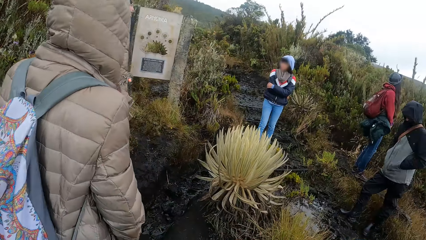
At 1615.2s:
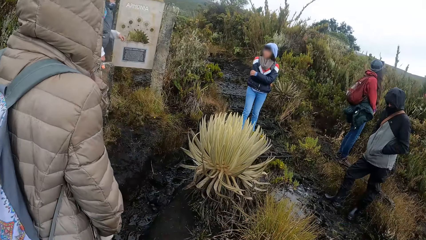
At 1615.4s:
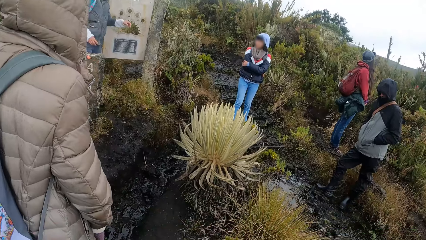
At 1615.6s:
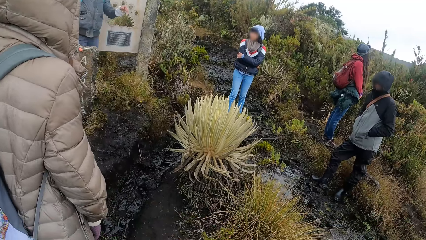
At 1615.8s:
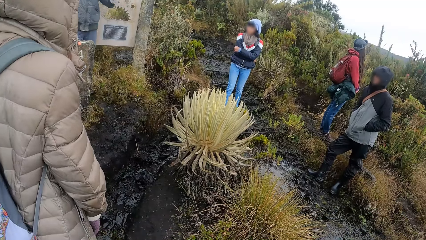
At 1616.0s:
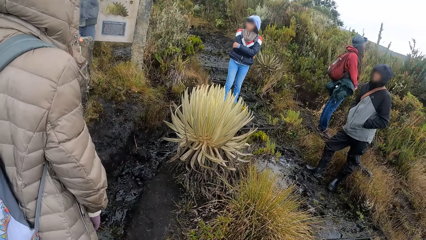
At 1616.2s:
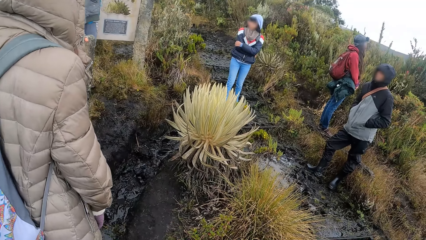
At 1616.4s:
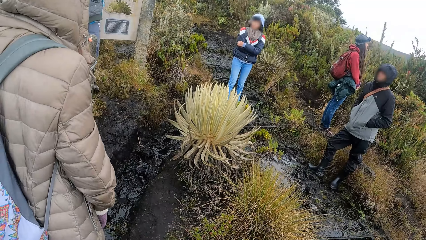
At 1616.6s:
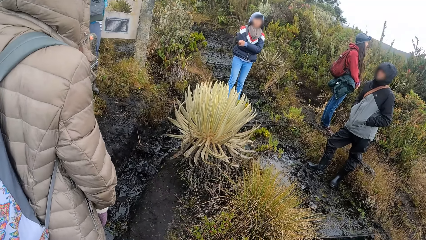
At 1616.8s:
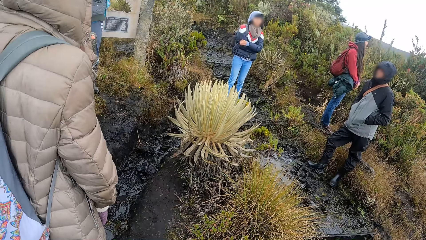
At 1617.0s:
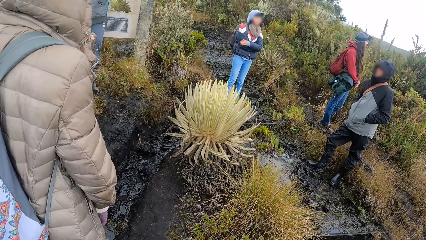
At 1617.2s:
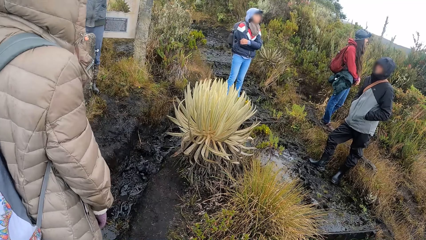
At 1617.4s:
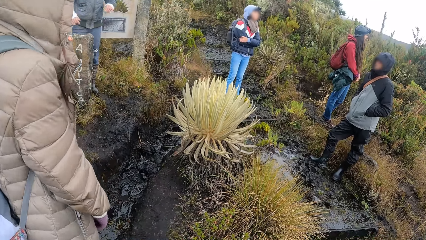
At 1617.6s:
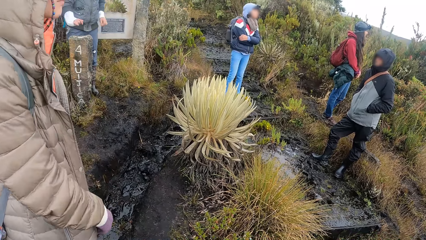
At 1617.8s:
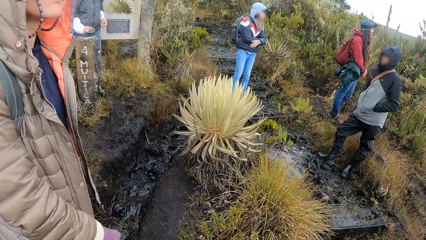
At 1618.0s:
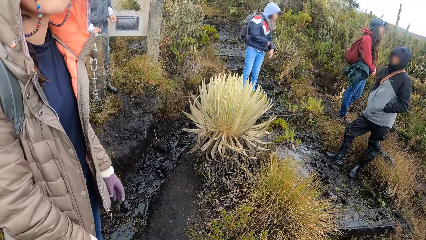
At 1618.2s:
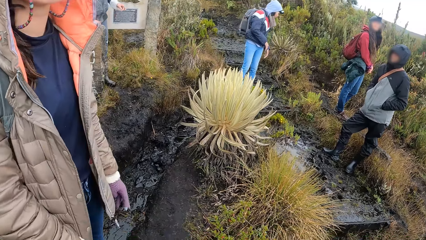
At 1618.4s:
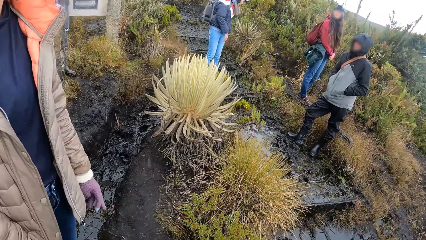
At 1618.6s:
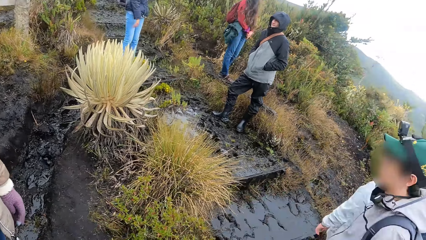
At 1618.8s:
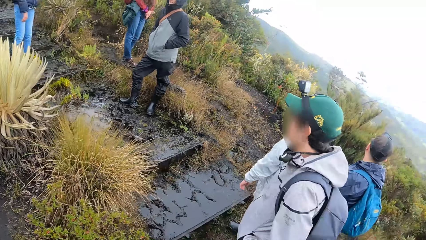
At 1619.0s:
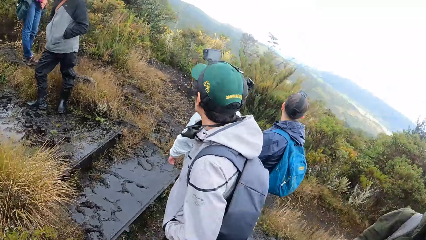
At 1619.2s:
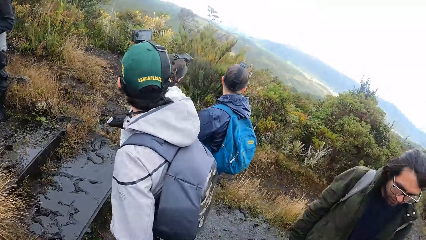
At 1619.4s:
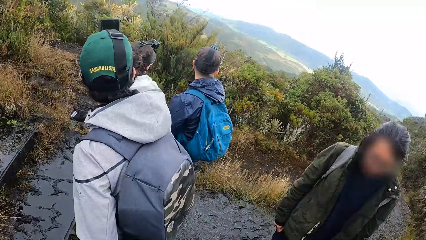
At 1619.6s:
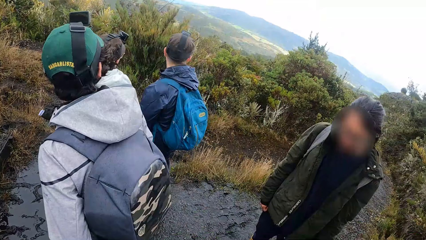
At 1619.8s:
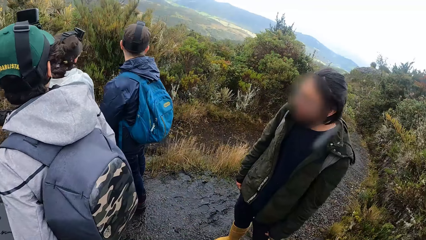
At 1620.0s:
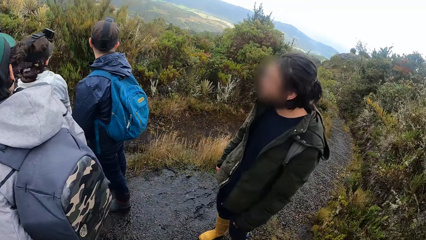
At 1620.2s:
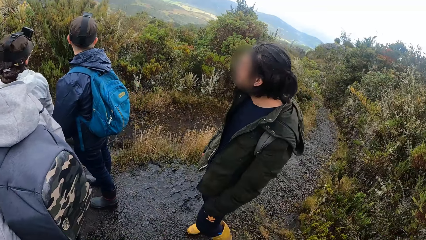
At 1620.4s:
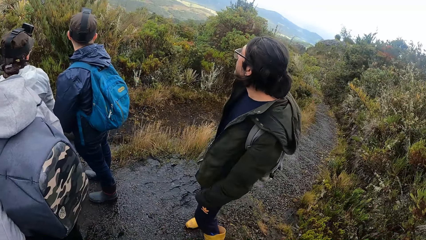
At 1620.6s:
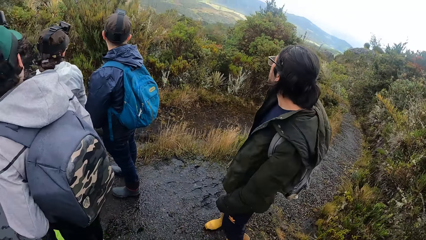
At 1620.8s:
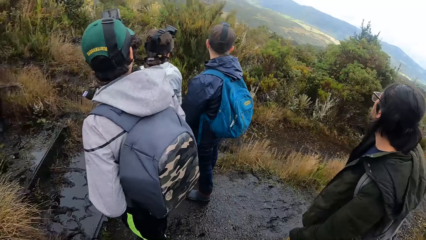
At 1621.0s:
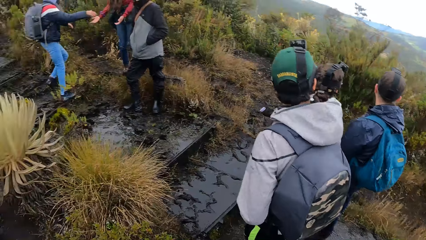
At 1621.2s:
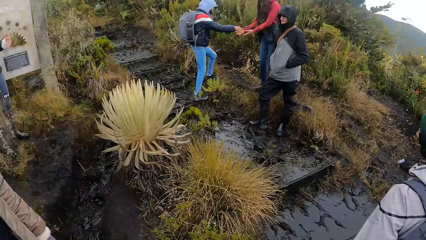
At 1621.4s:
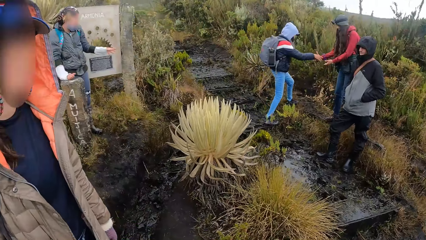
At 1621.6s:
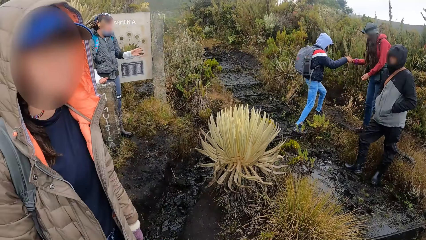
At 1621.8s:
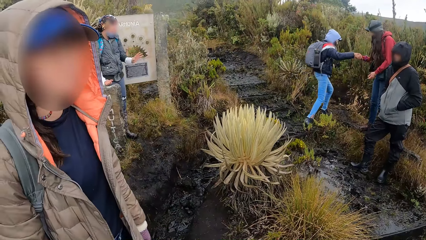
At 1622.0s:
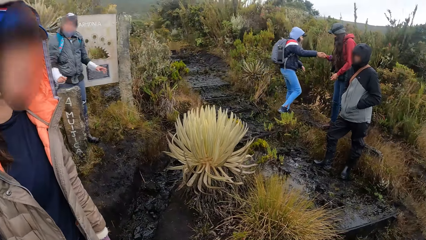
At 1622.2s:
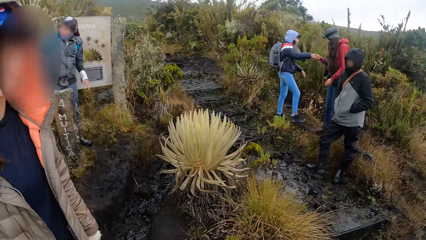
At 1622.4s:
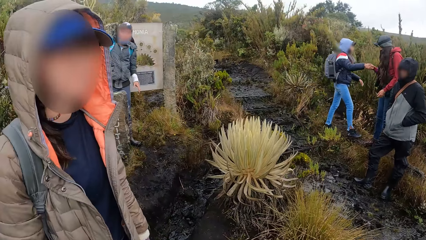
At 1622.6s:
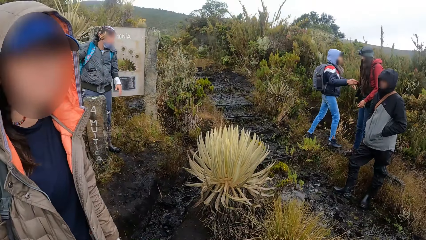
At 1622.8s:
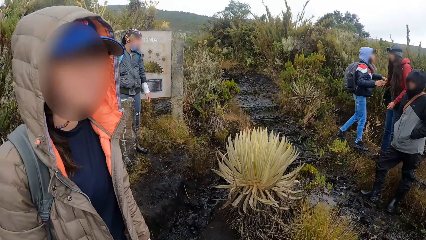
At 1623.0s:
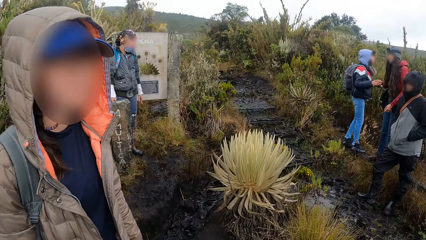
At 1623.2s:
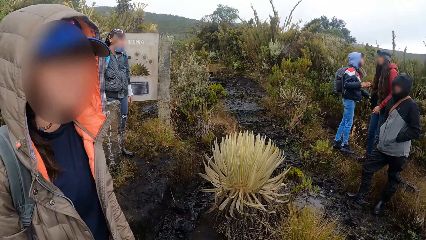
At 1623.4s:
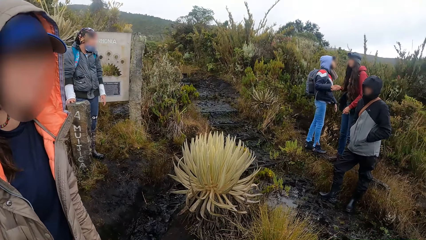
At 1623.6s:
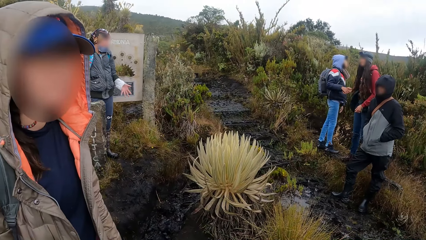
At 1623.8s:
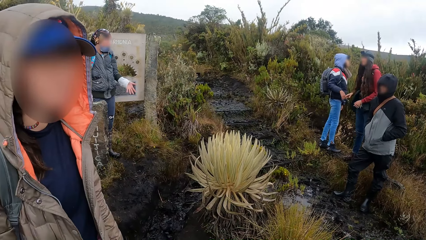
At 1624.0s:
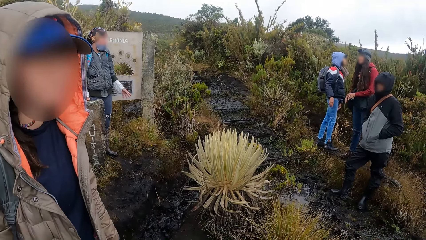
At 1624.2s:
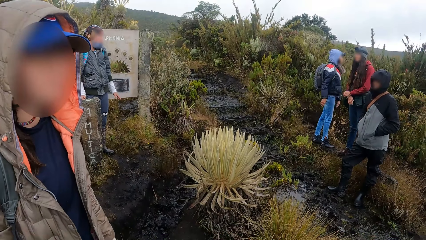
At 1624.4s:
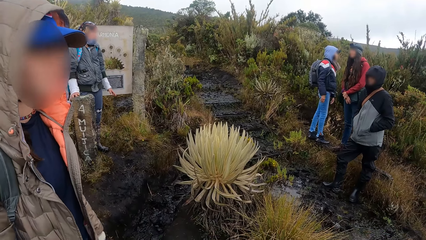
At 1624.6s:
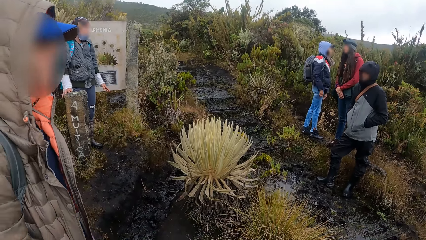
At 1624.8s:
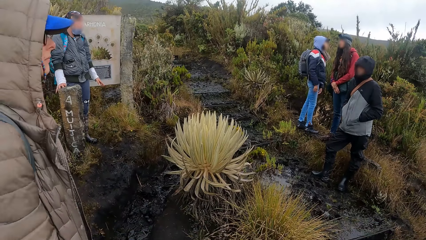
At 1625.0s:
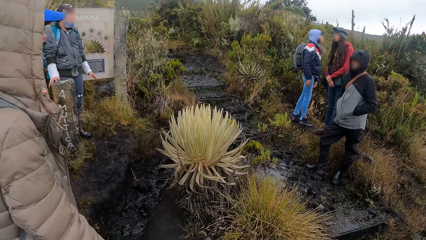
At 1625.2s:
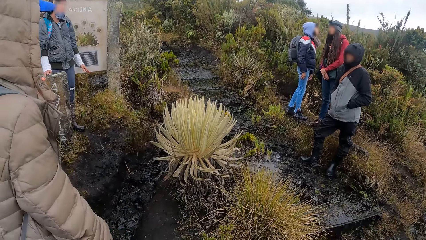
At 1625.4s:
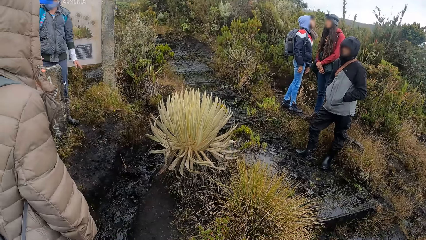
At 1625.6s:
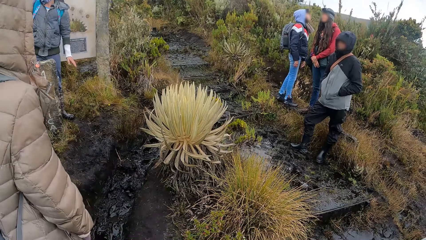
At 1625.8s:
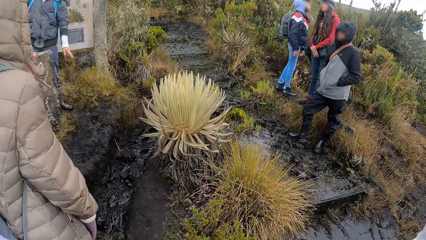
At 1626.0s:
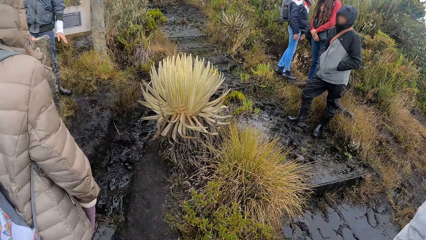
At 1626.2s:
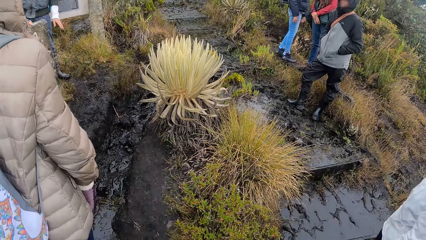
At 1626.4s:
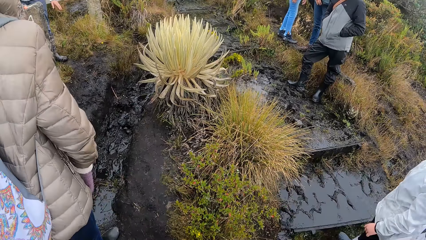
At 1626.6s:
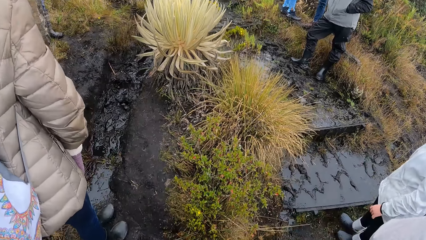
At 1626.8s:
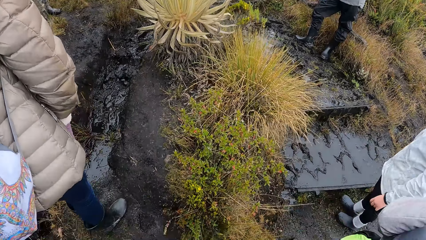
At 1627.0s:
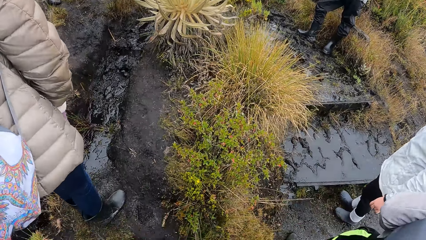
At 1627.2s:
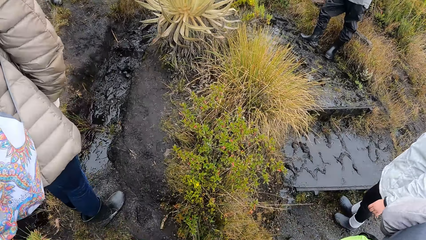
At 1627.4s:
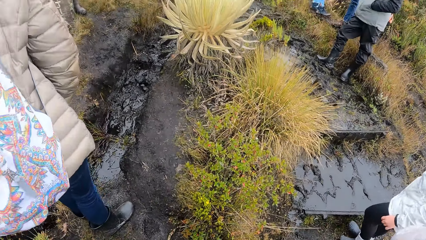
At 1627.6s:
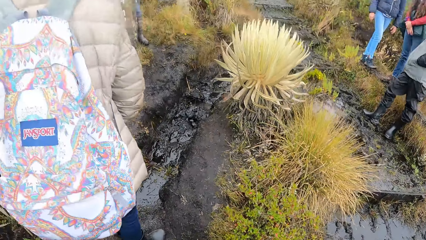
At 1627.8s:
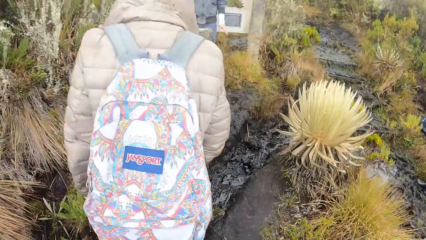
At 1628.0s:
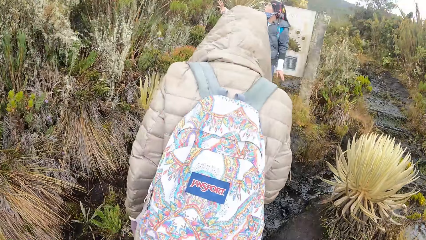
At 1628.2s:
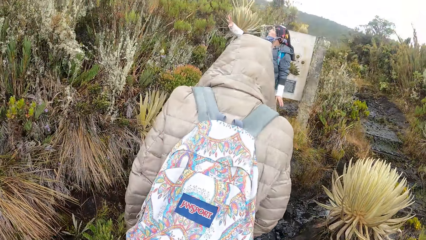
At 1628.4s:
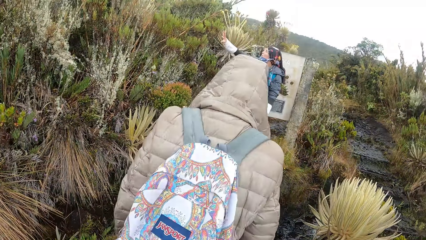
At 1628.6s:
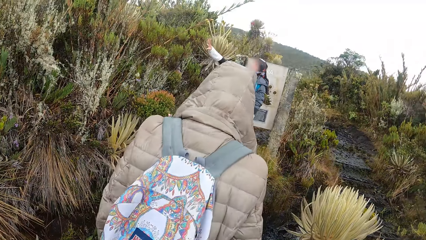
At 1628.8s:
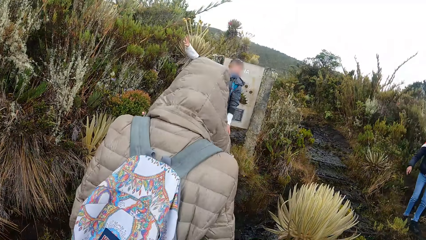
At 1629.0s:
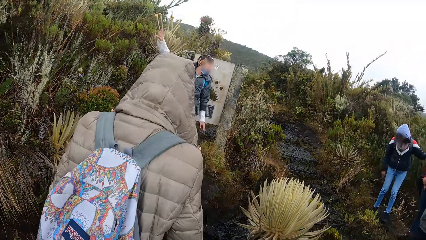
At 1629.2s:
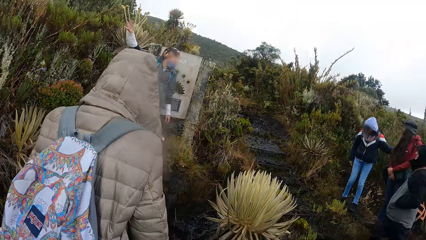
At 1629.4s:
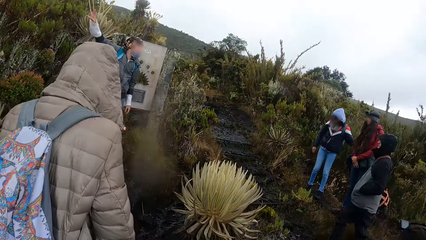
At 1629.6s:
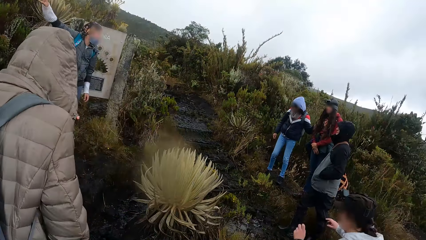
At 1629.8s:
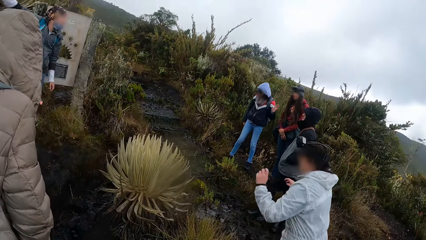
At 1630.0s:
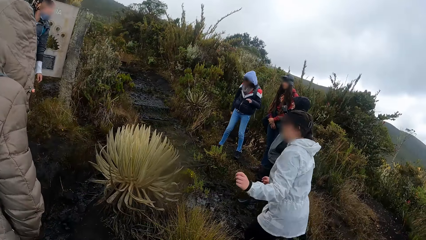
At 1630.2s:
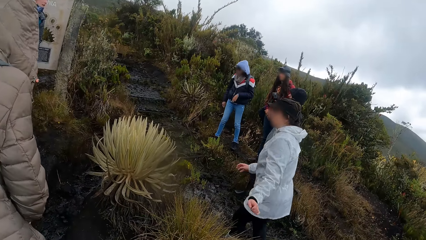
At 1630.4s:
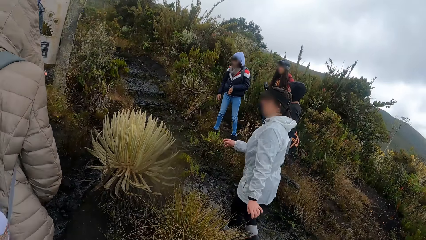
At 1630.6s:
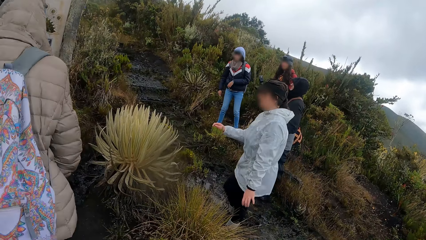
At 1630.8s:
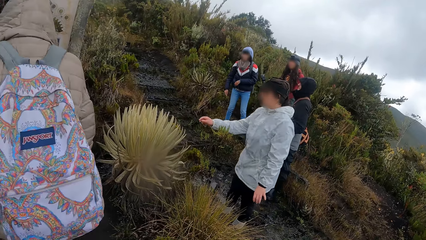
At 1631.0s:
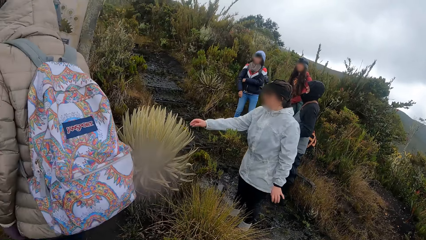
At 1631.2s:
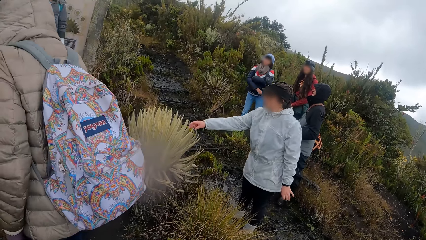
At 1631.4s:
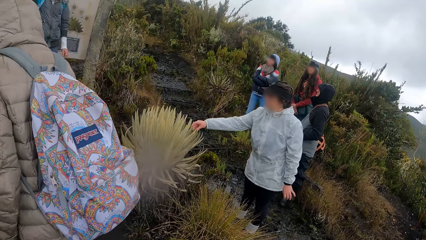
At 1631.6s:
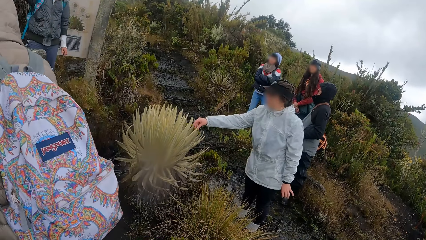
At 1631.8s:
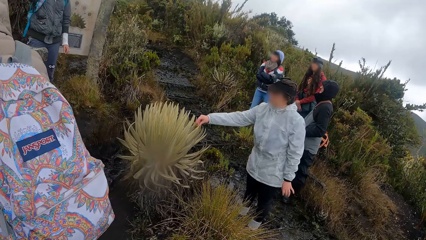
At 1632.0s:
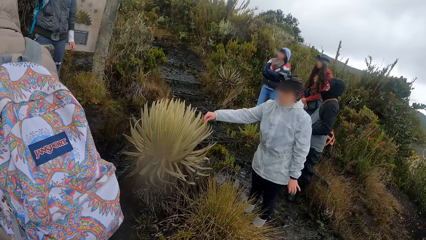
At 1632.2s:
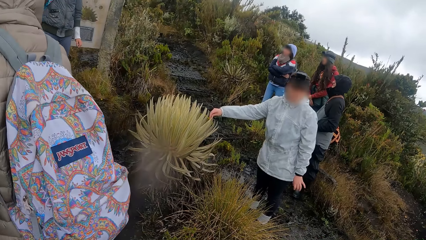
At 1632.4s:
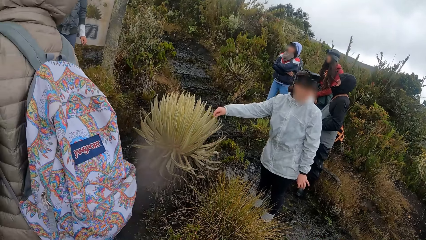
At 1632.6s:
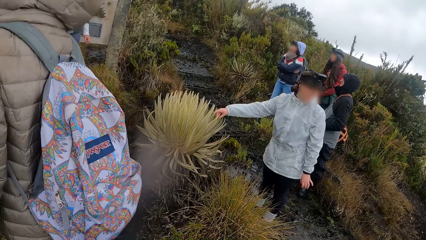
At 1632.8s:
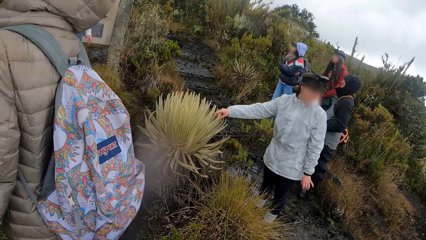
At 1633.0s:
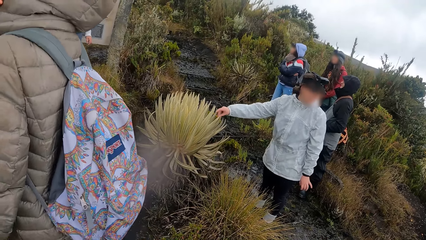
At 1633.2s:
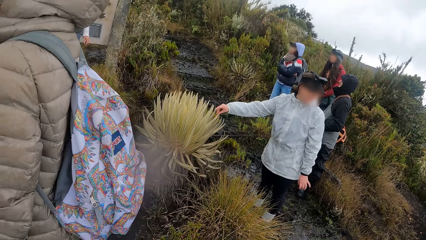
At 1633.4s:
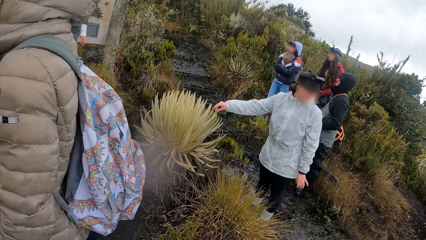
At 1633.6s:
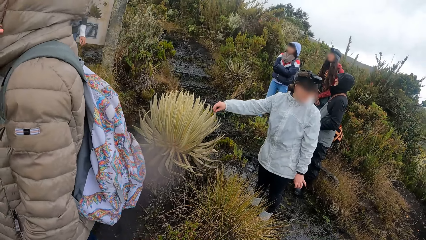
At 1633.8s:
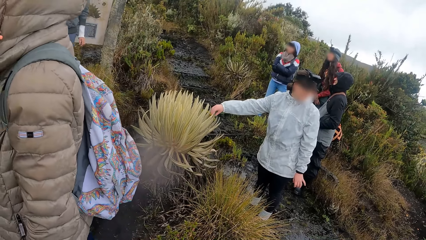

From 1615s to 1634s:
A woman touches a guild brick with her right hand. The woman interacts with the camera wearer and the group of people by the mountains. The camera wearer, together with a woman, another woman, a third woman, a man and another man, looks around the mountain. Another woman touches the plant.
